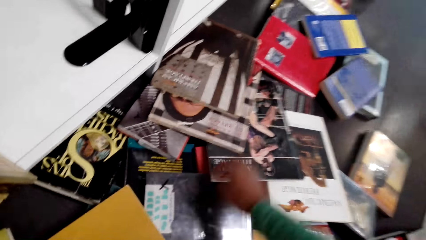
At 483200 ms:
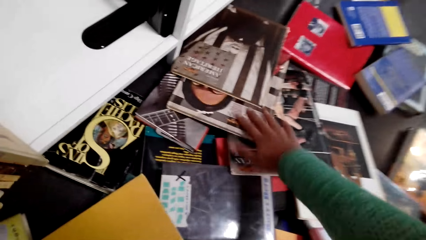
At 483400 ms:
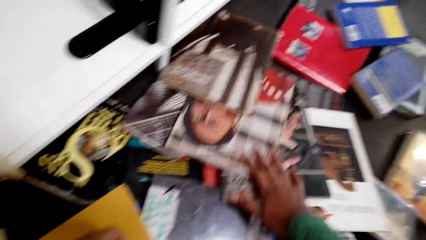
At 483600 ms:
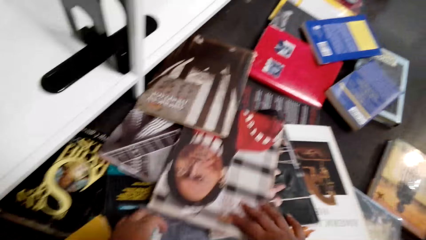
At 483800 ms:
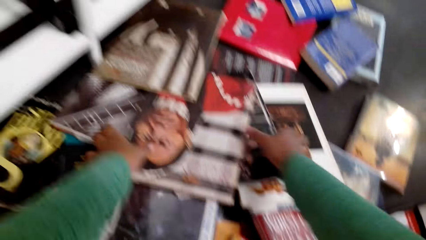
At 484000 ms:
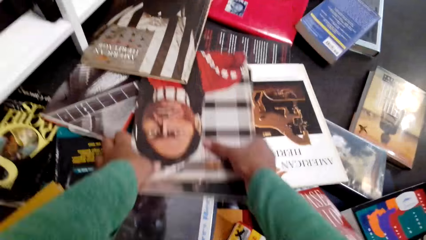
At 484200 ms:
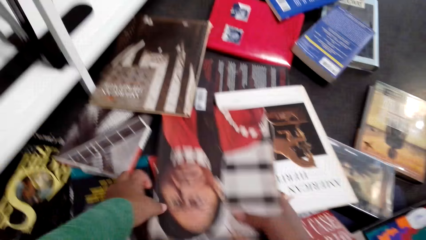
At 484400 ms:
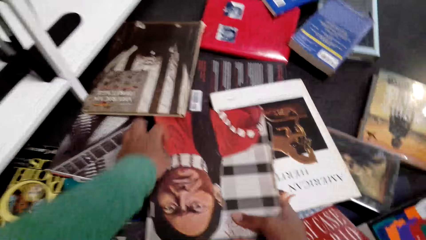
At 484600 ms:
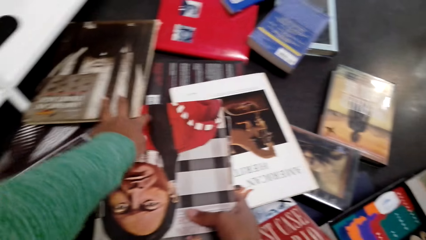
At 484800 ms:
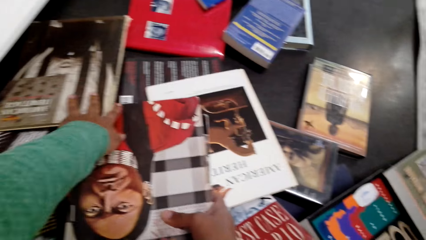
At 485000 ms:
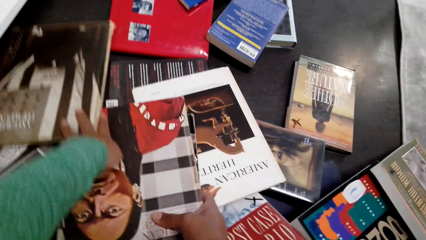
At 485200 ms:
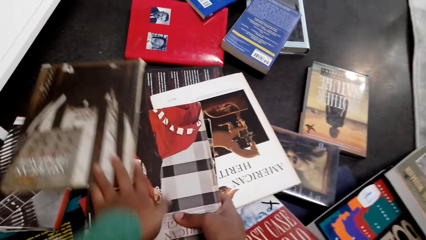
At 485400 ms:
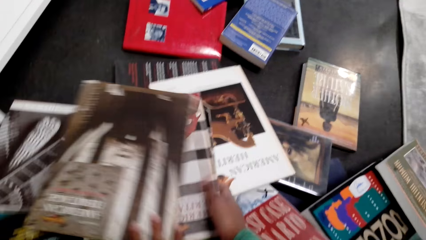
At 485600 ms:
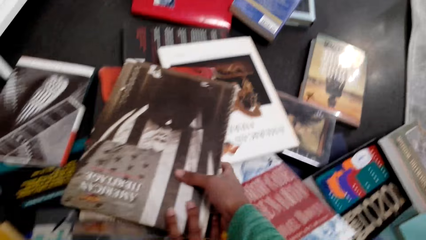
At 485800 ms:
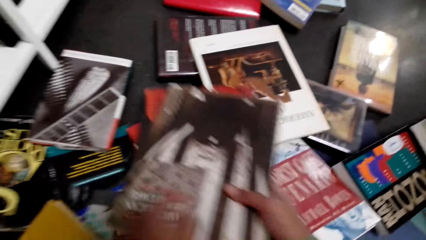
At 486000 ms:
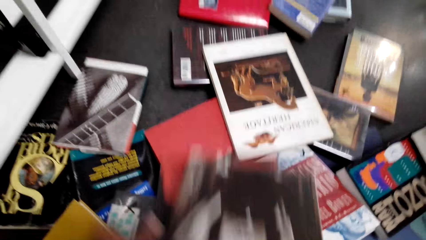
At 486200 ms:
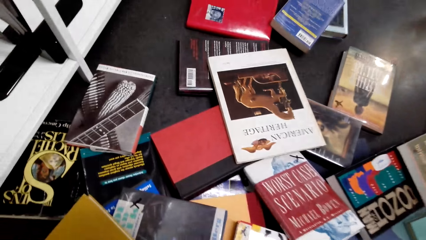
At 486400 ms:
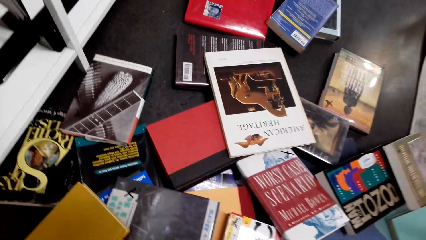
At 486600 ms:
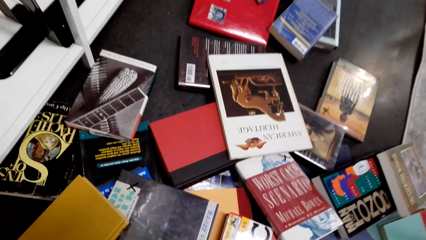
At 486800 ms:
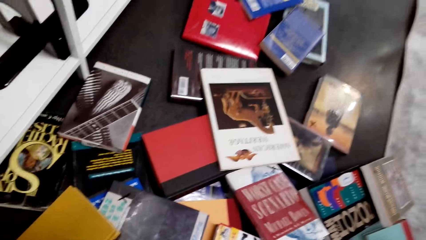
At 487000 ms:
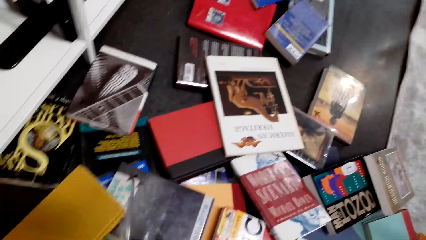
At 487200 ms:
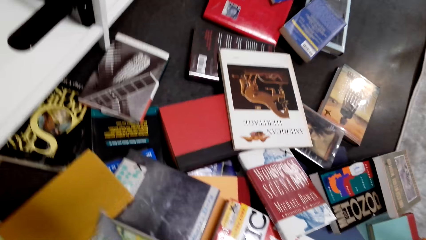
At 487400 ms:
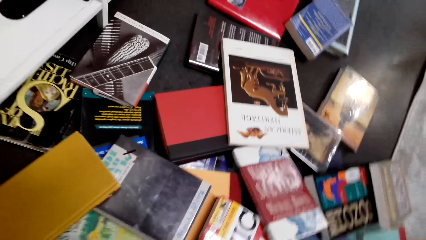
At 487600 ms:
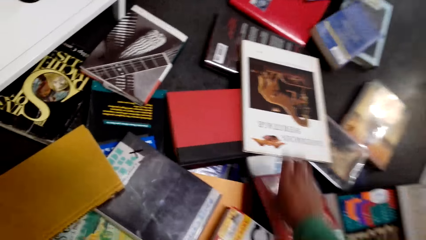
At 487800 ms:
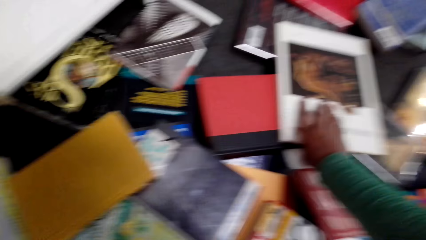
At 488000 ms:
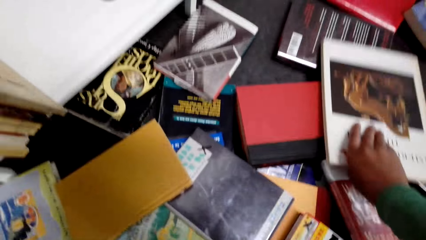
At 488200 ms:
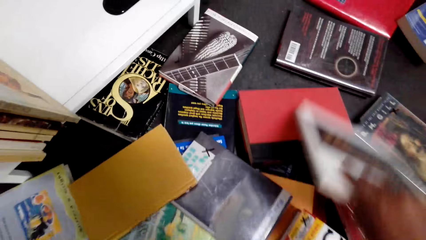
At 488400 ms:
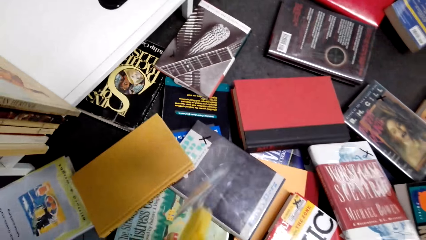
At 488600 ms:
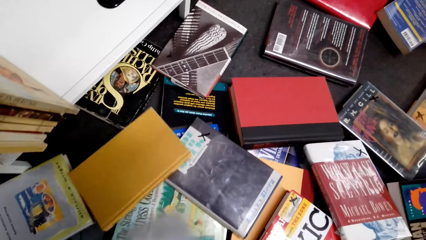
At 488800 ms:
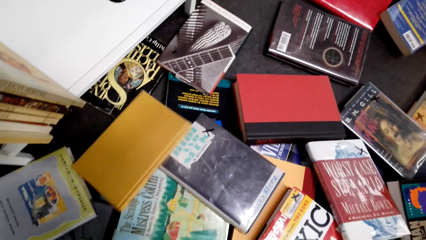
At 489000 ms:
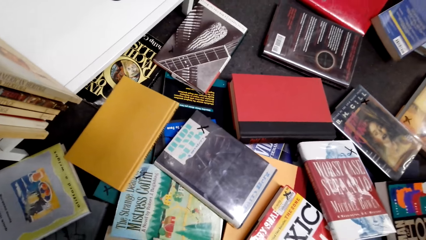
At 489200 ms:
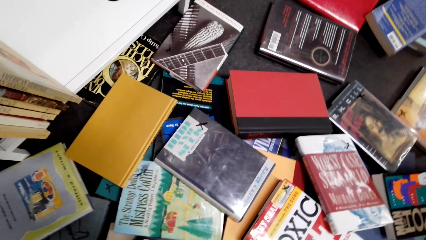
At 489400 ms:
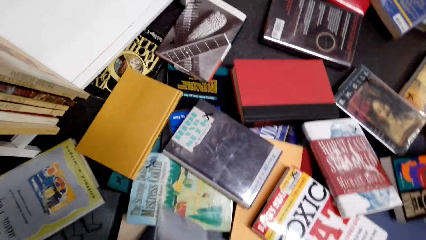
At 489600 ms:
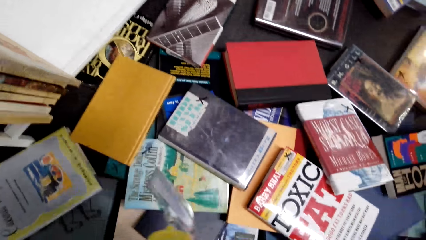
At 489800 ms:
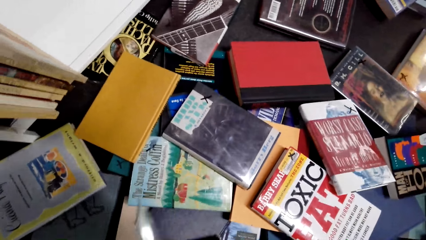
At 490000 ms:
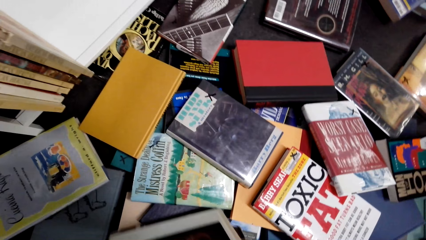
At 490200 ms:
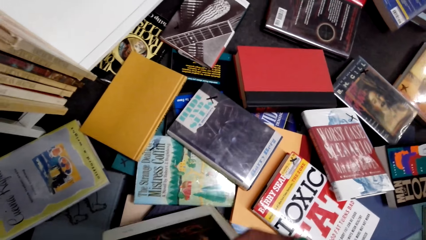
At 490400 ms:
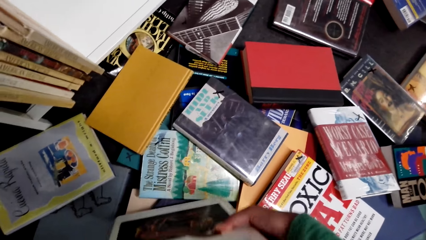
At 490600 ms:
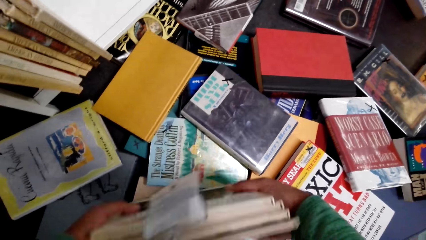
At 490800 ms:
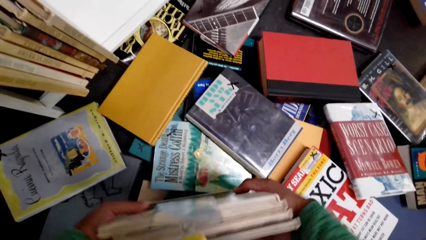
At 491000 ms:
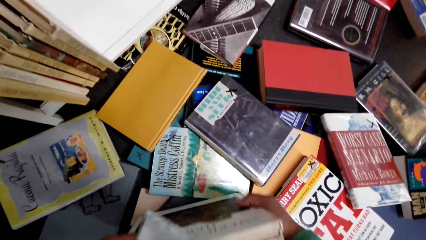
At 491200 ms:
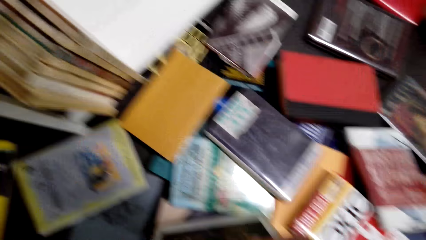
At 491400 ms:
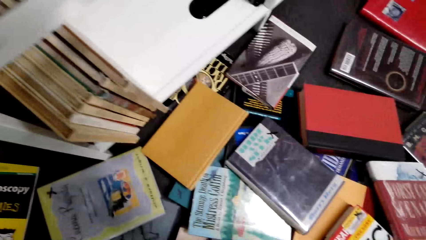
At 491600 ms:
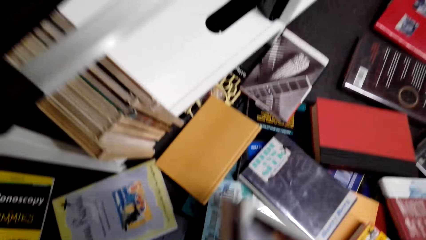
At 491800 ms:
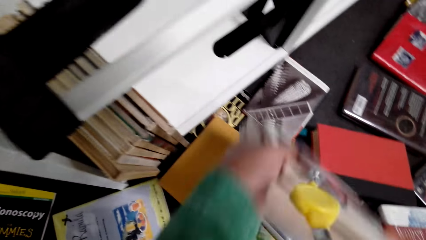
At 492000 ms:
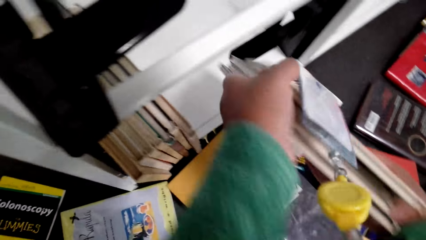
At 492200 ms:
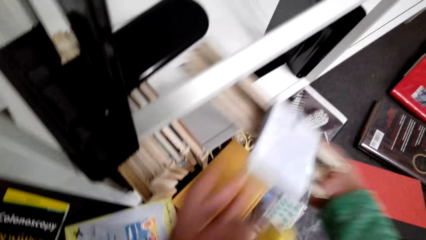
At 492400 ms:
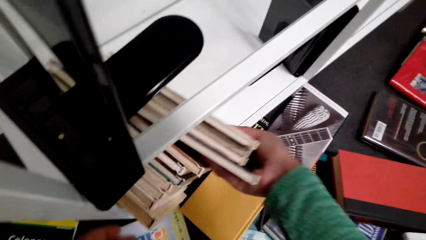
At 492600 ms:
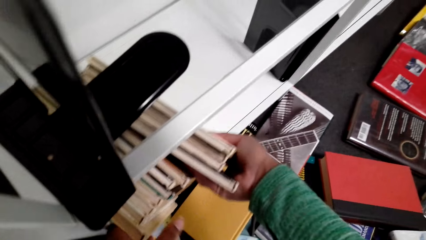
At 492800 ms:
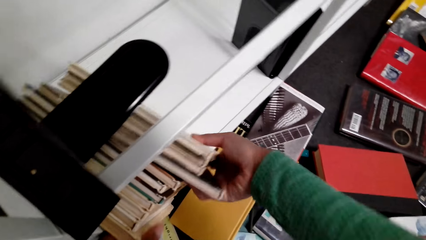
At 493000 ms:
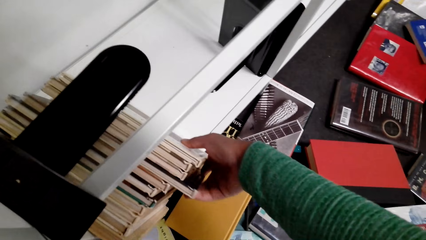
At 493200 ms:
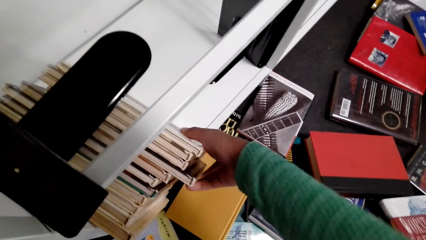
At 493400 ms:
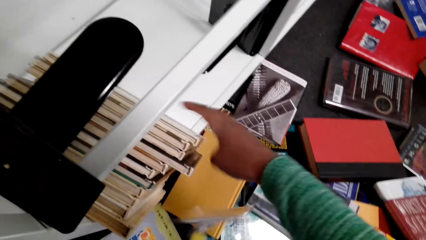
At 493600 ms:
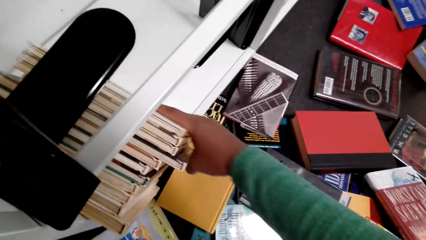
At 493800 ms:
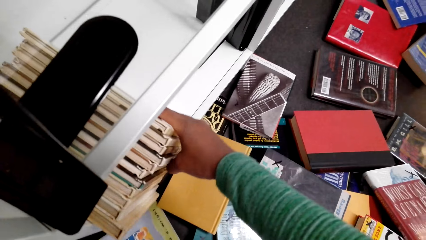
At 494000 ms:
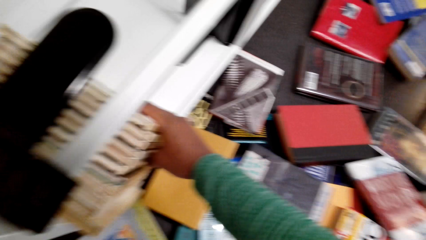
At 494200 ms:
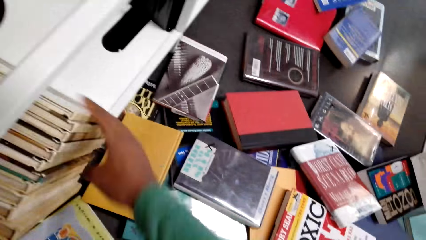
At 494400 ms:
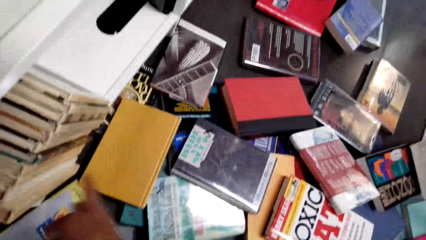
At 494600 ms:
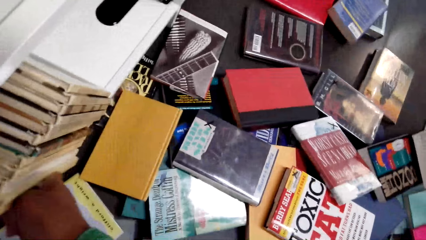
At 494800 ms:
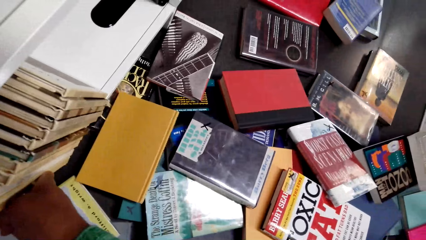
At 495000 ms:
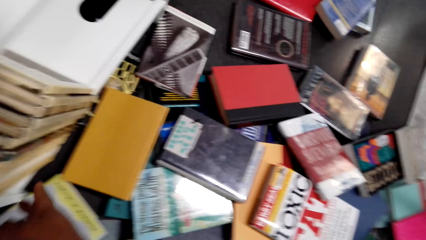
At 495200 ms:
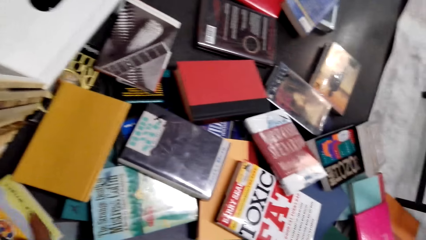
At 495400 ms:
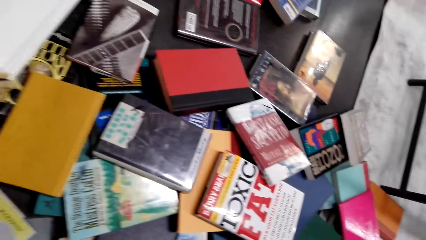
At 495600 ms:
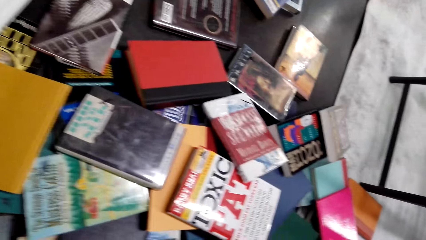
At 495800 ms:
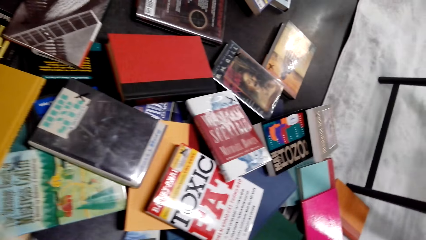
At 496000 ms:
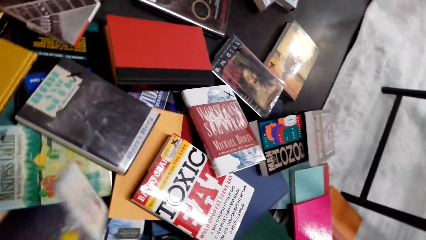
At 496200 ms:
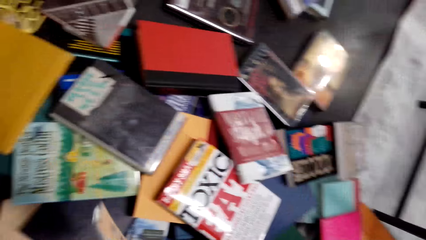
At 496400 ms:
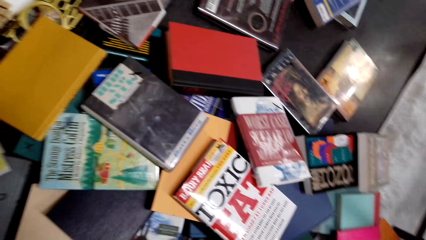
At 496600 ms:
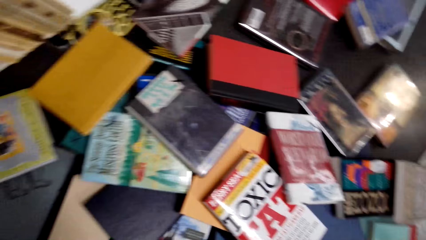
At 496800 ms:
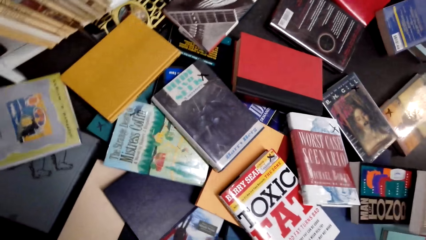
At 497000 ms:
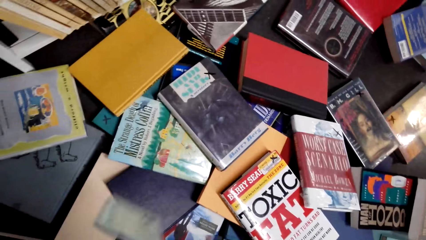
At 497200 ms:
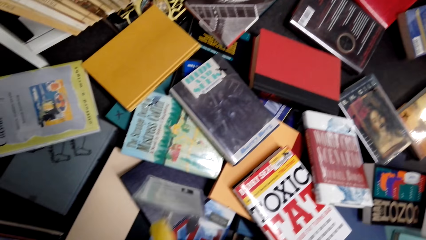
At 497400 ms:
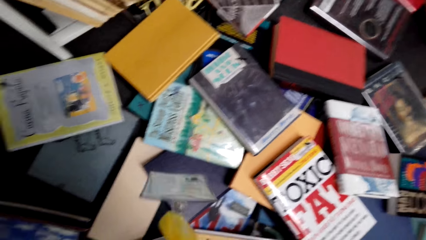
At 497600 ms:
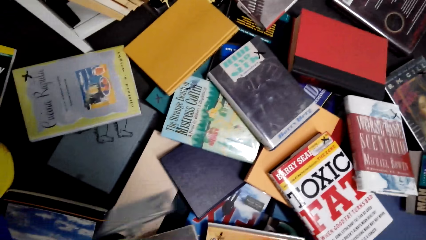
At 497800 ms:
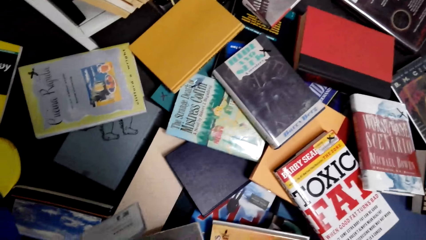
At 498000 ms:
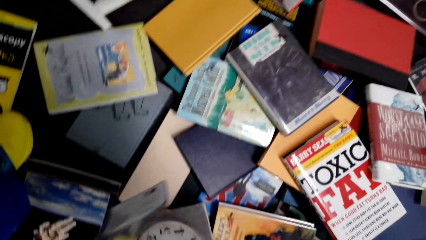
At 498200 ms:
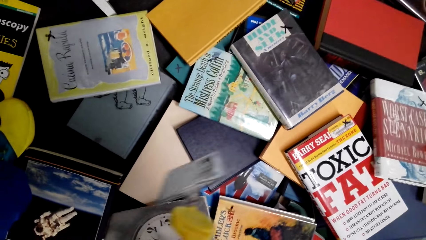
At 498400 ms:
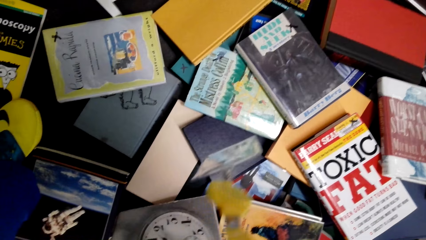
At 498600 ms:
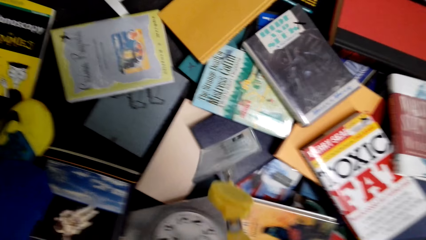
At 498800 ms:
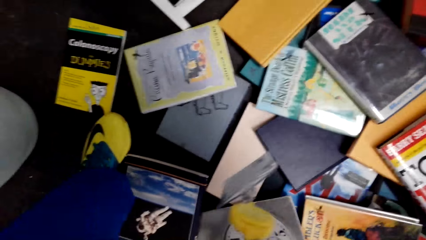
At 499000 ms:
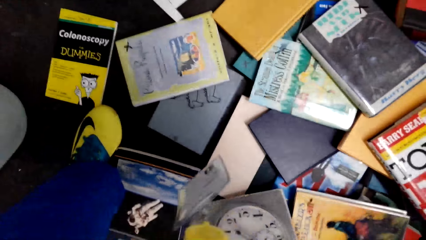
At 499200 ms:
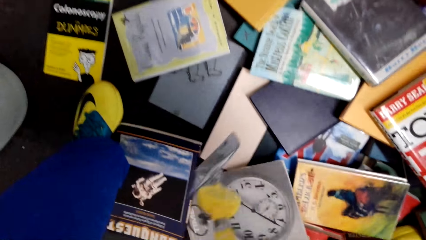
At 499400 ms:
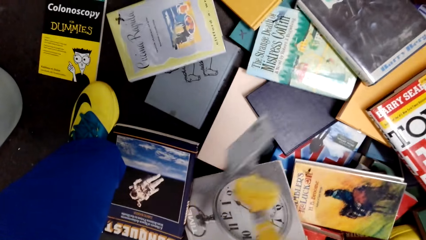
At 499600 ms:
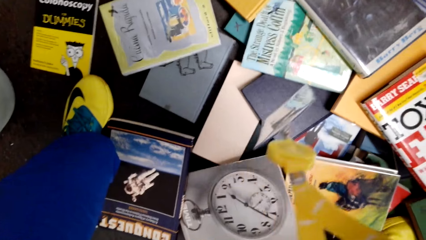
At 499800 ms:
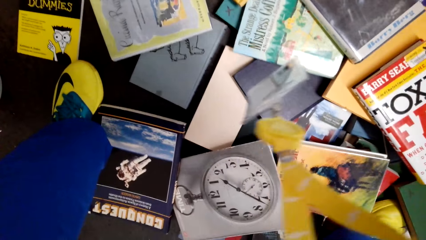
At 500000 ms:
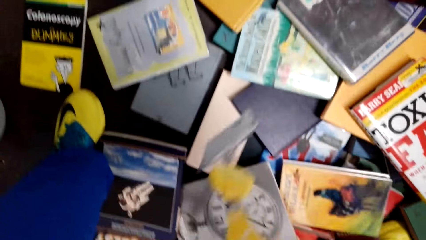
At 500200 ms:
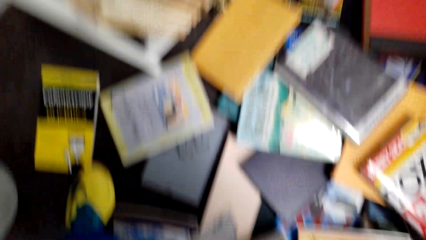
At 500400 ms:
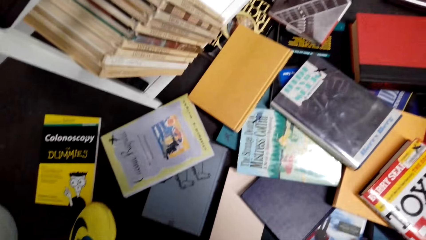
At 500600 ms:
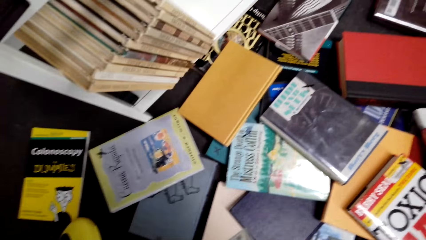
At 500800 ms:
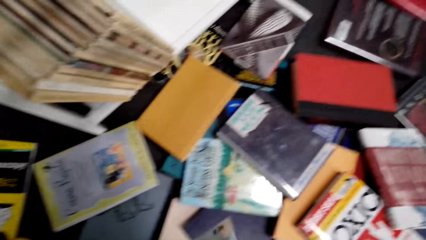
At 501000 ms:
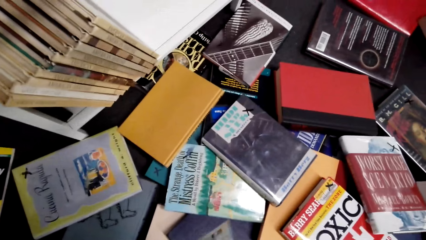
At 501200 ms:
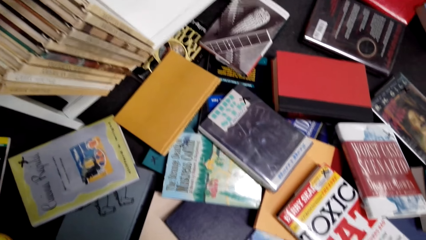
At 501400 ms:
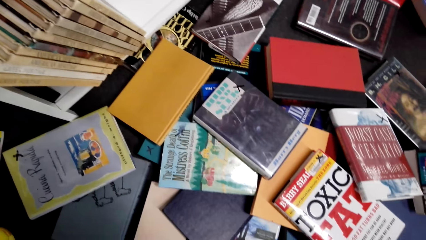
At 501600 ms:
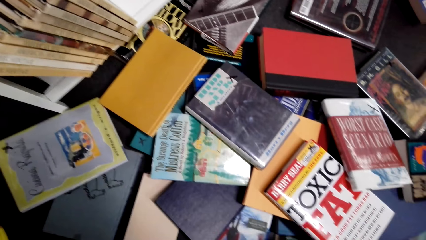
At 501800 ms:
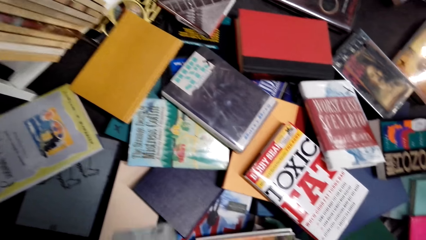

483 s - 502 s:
The camera wearer picks books from the floor with the right hand. They place the books in the bookcase. They pick books from the floor with the right hand.
